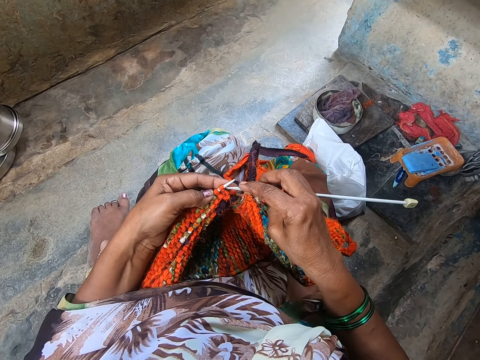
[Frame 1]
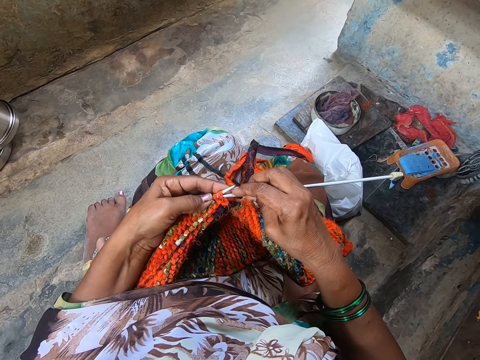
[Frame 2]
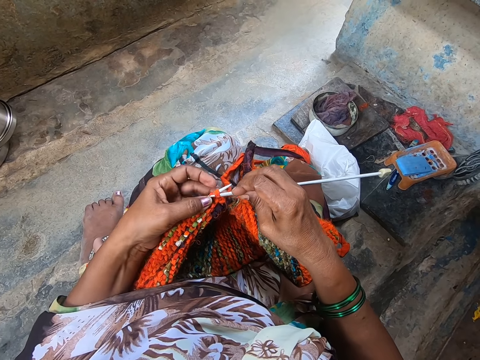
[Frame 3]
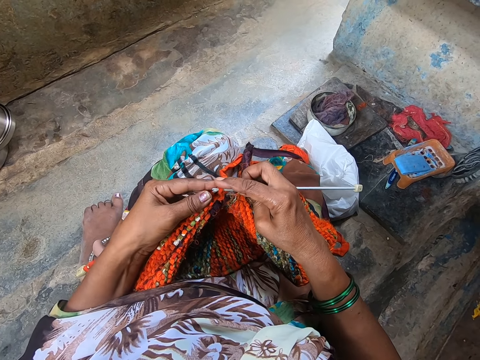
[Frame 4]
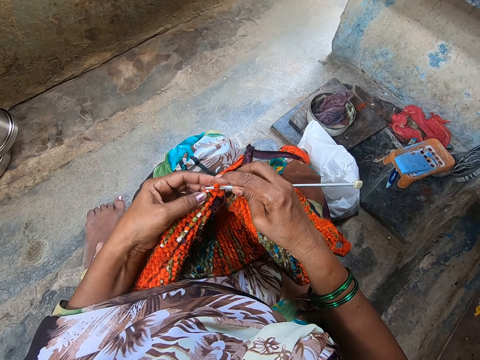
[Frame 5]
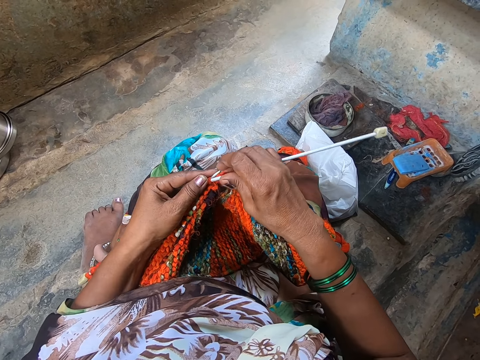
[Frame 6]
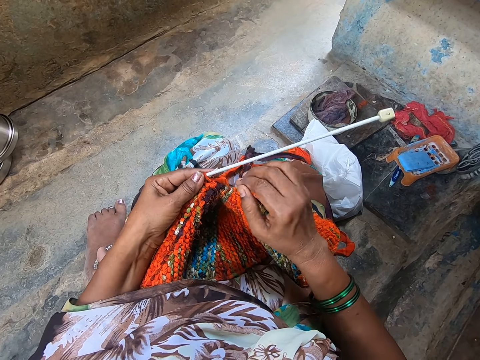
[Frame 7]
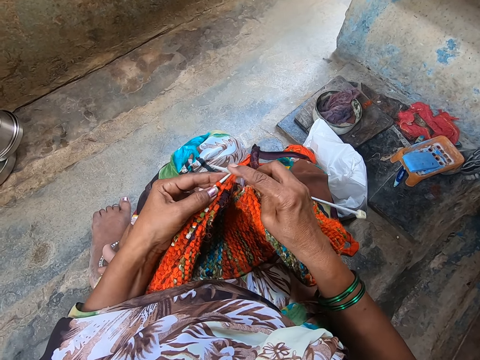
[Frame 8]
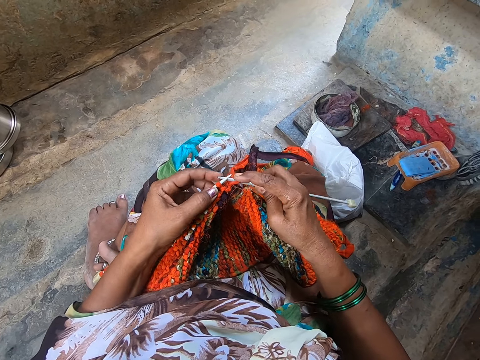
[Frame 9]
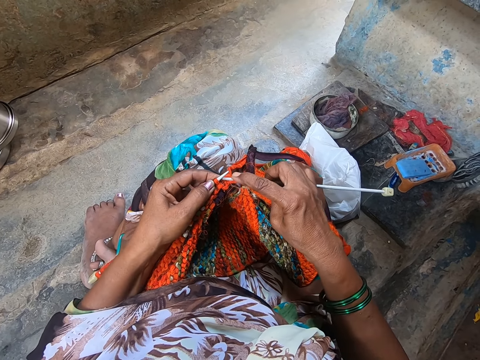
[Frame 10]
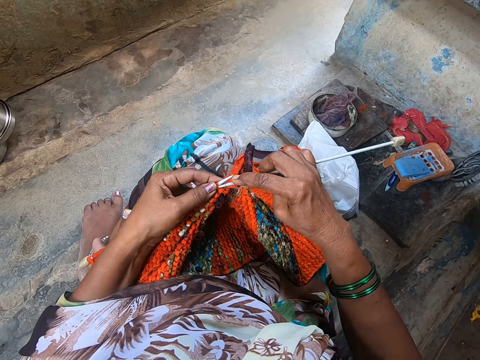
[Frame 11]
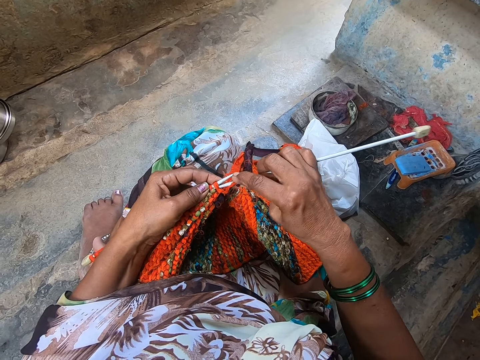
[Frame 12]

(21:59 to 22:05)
The camera wearer knits the fabric with yarn and the knitting needles.

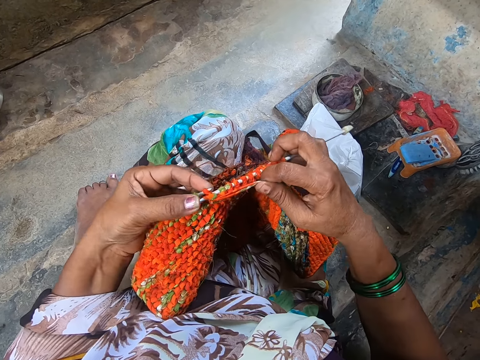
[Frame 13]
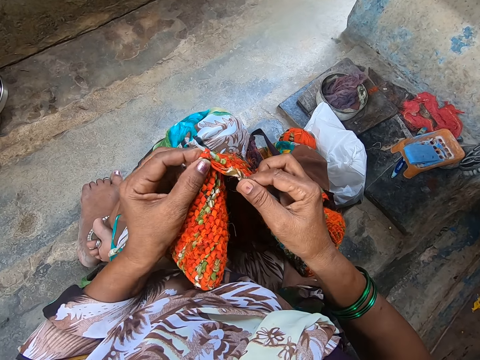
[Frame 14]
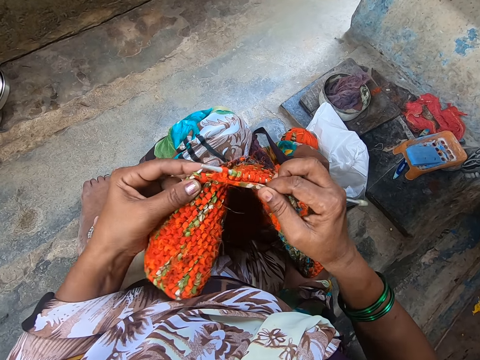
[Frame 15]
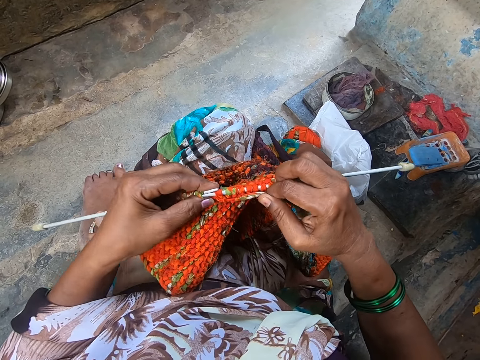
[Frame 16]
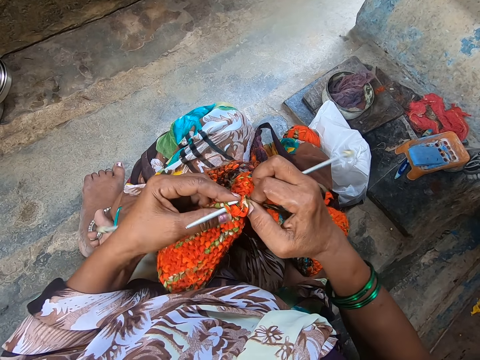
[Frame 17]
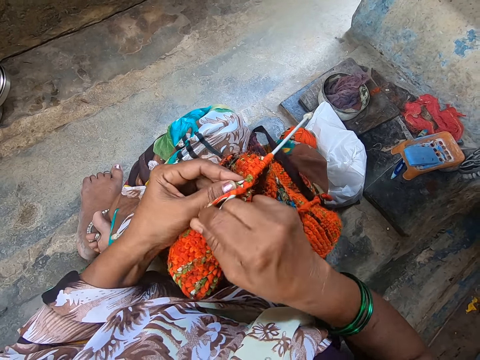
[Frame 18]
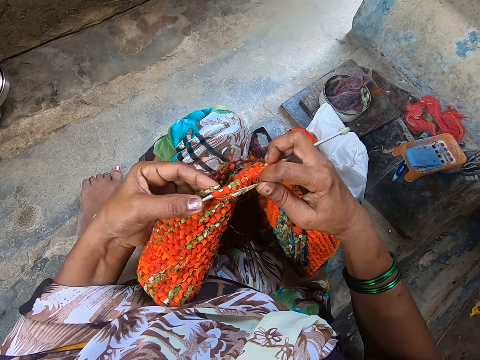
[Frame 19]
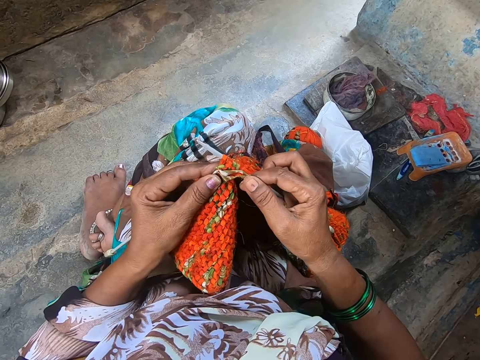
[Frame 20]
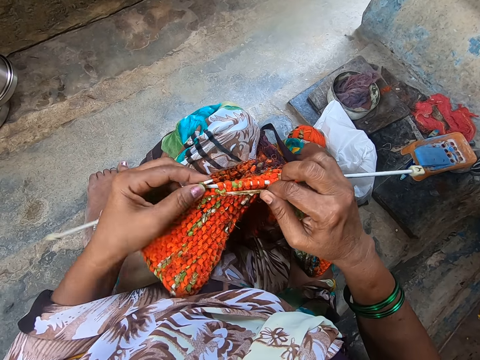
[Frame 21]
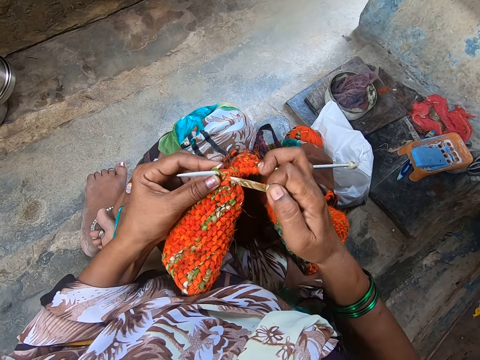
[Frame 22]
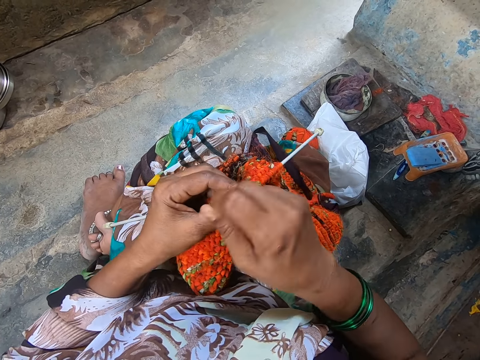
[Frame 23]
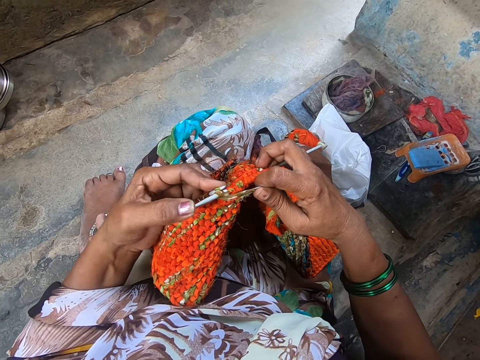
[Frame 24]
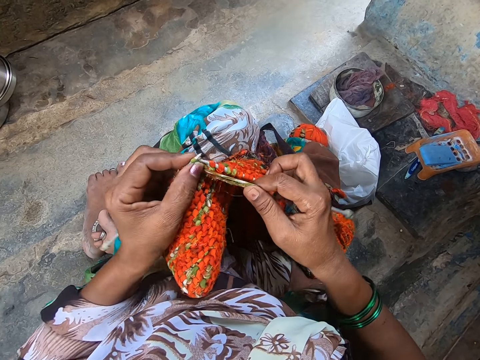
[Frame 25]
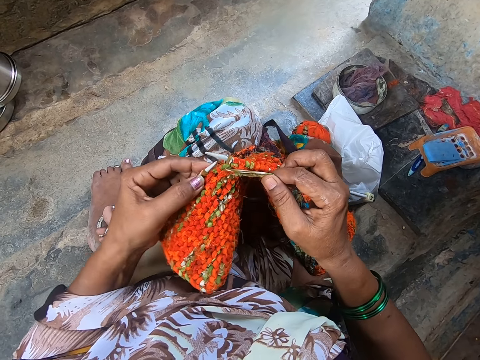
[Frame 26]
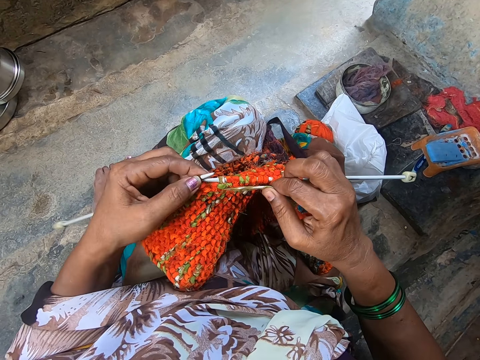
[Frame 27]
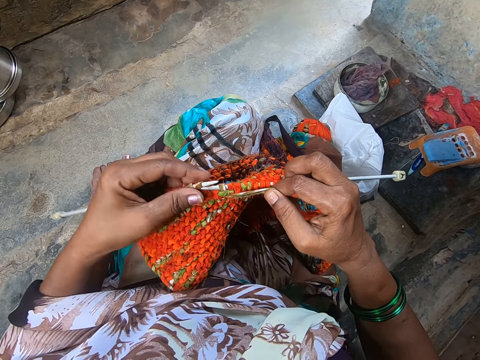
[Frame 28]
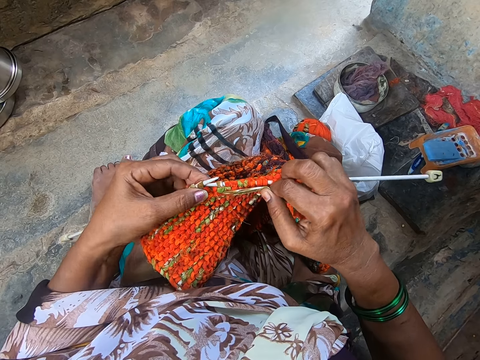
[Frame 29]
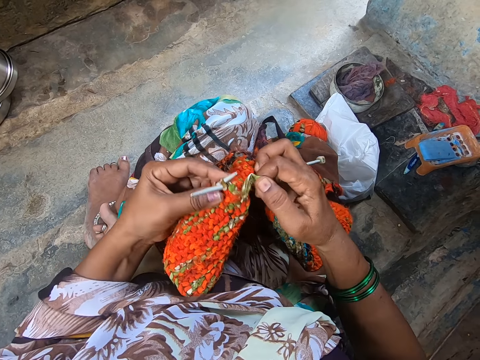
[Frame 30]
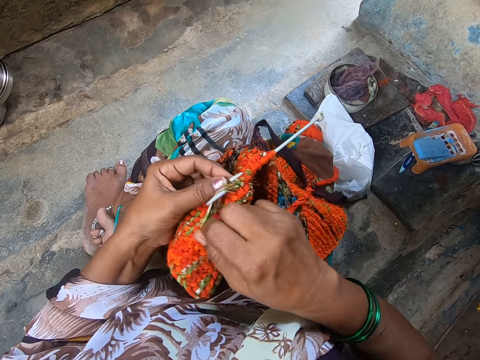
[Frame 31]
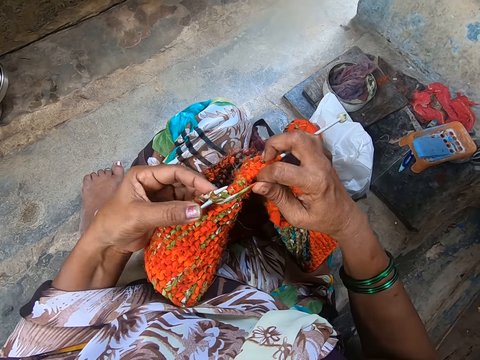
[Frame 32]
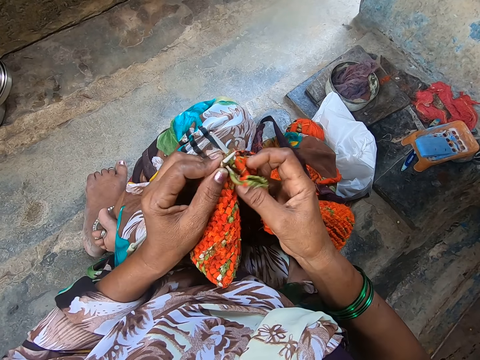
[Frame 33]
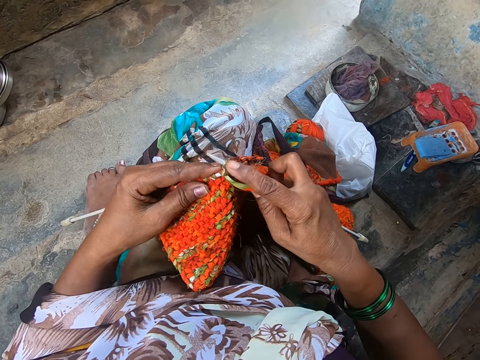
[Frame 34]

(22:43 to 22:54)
The camera wearer knits a fabric and coils a knitting thread on a knitting needle. They knit the fabric and coil the knitting thread on the knitting needle. They knit the fabric and coil the knitting thread on the knitting needle.

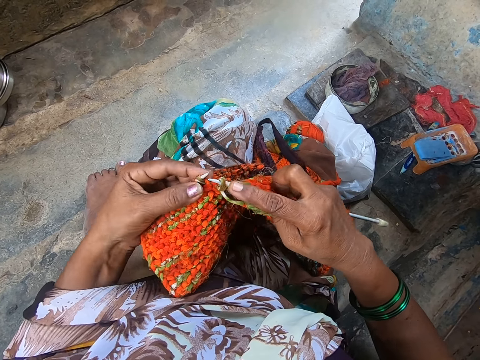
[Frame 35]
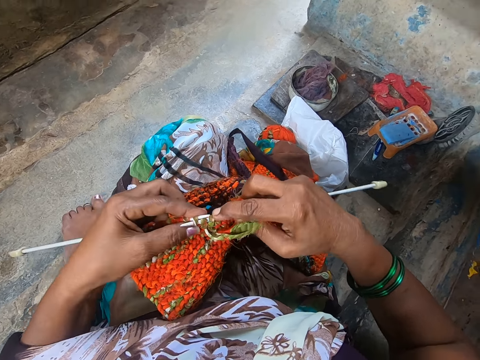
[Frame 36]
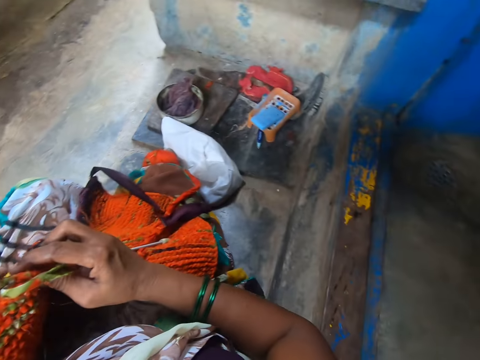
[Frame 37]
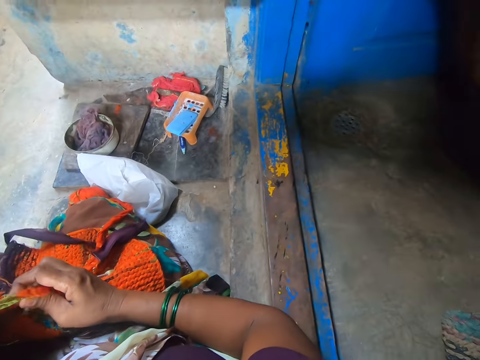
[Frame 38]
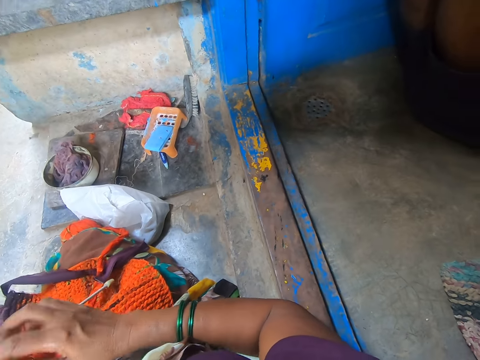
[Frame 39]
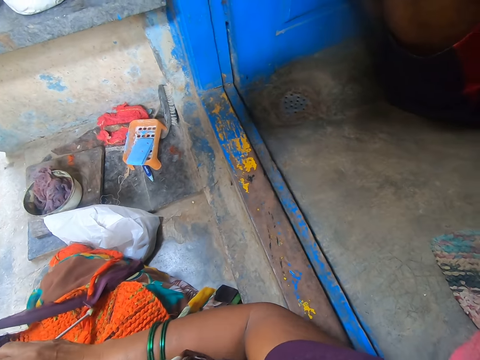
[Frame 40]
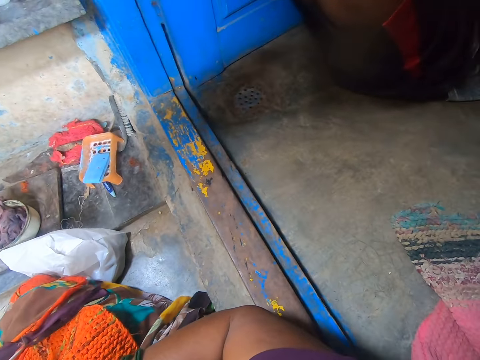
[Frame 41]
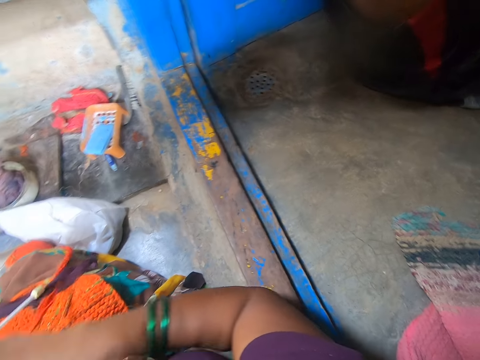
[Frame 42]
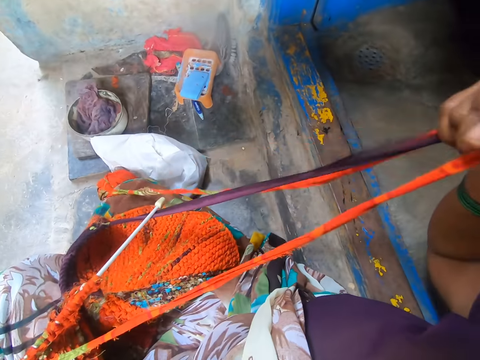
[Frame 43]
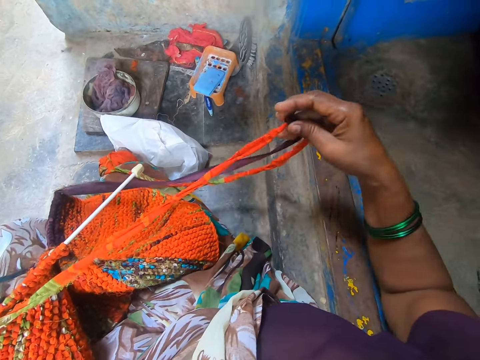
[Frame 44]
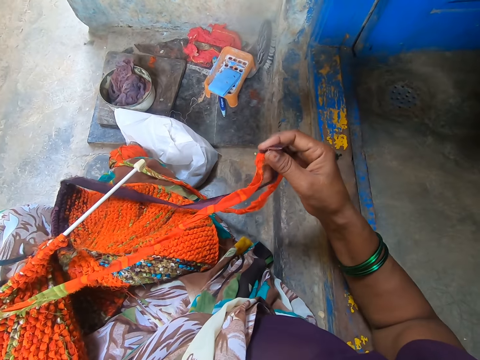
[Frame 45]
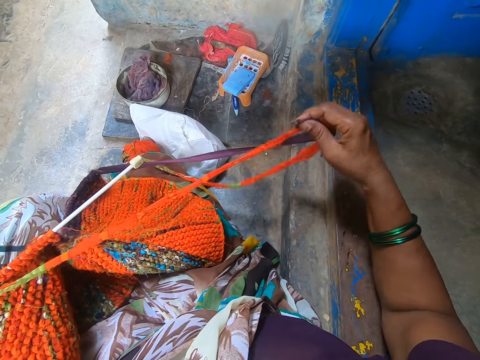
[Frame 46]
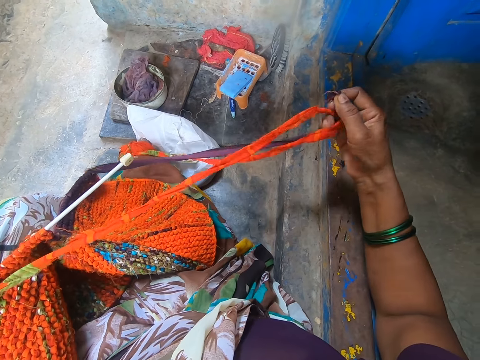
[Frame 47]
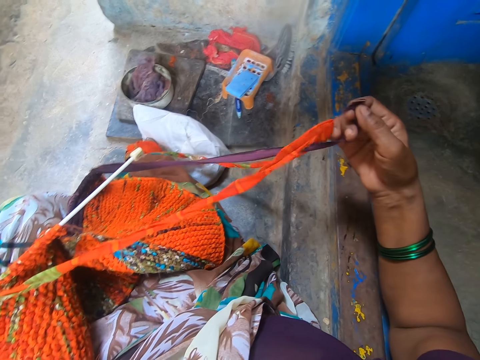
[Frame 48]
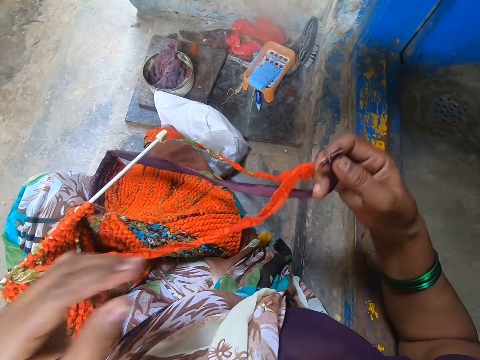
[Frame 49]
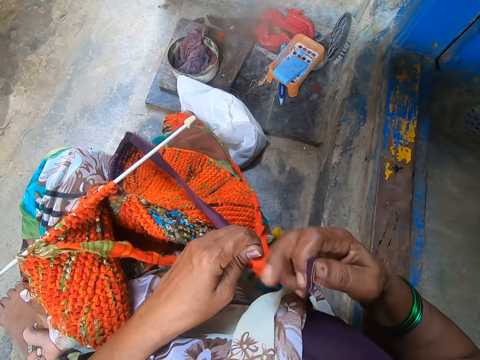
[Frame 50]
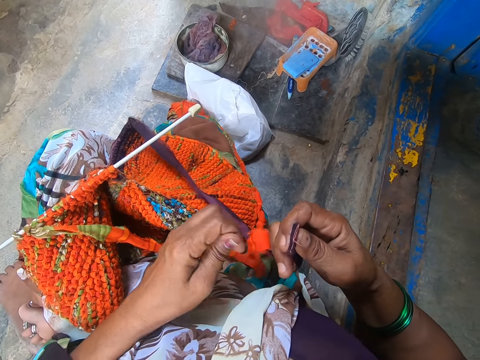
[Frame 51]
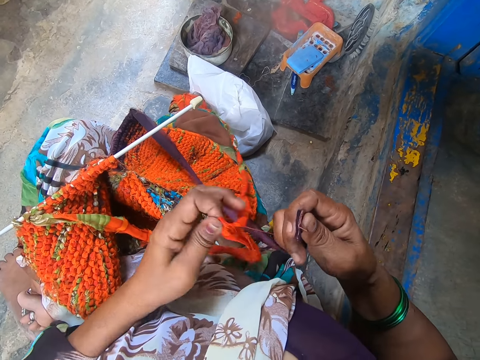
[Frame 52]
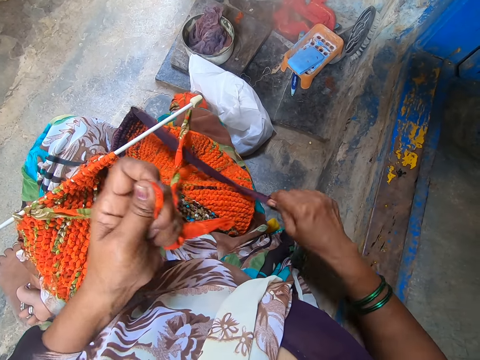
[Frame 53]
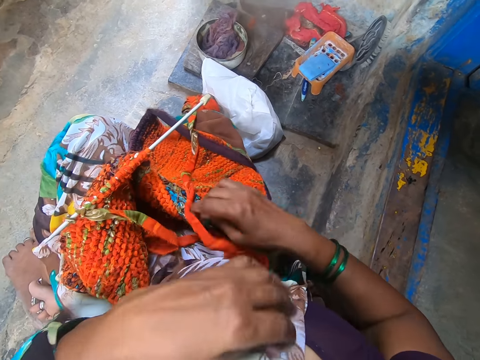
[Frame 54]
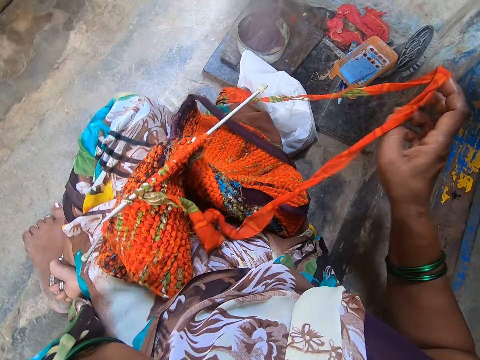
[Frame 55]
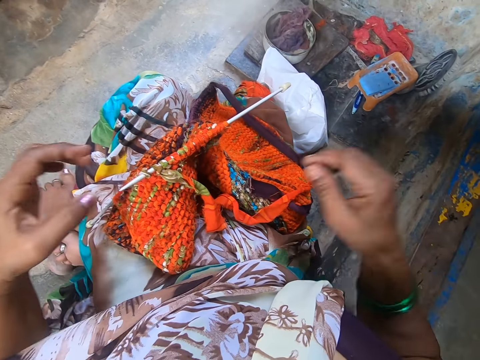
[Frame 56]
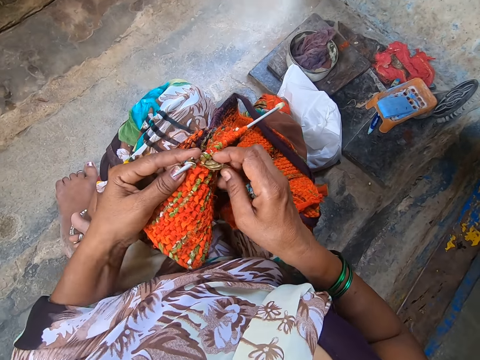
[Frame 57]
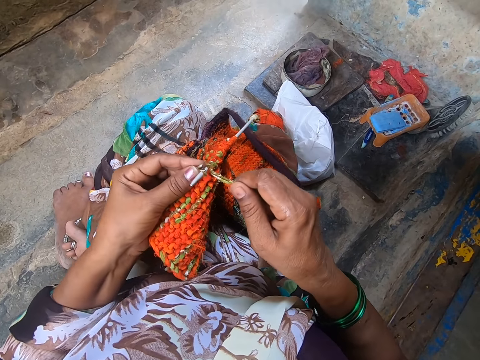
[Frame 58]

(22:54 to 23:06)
The camera wearer knits a fabric. They look around. They straighten a knitting thread with hands.
